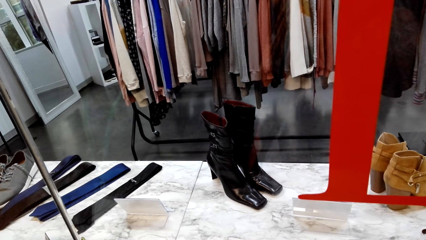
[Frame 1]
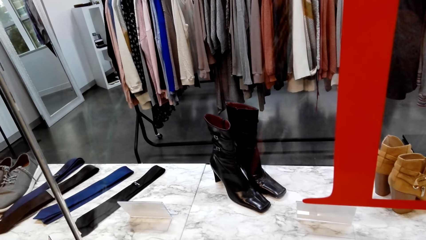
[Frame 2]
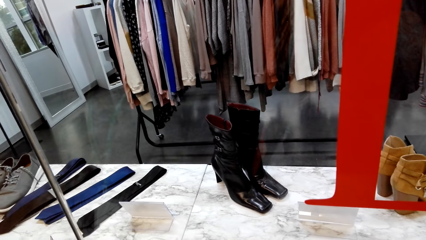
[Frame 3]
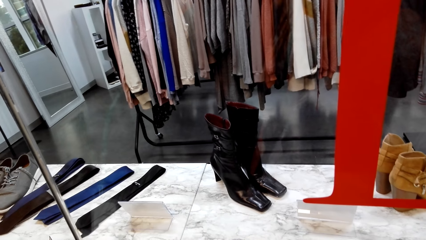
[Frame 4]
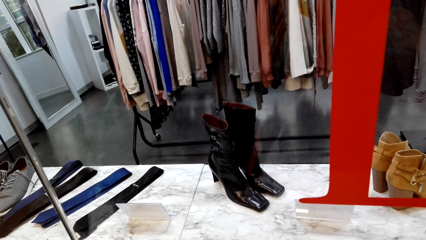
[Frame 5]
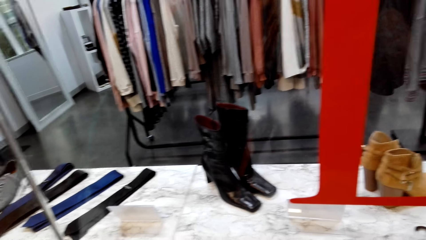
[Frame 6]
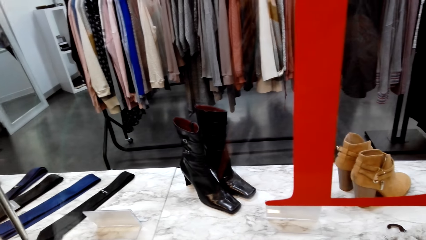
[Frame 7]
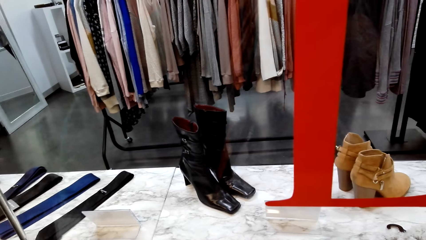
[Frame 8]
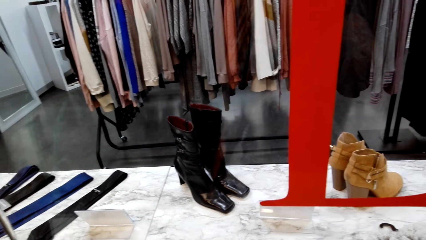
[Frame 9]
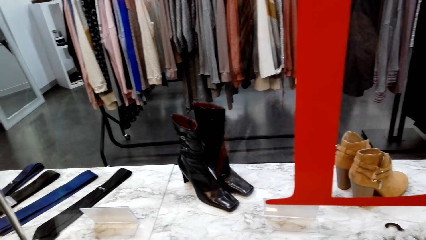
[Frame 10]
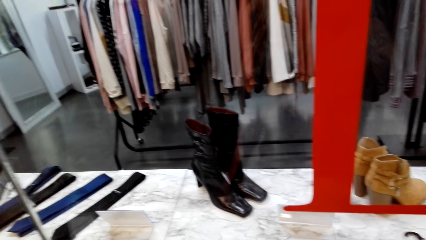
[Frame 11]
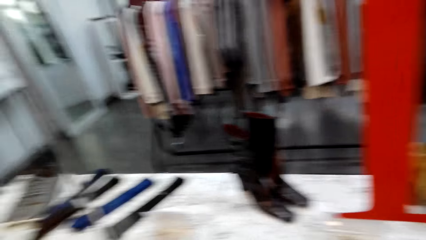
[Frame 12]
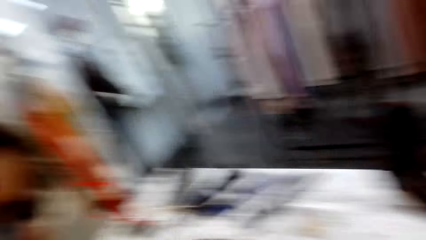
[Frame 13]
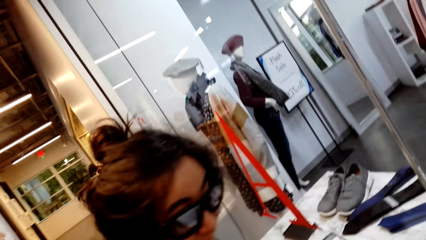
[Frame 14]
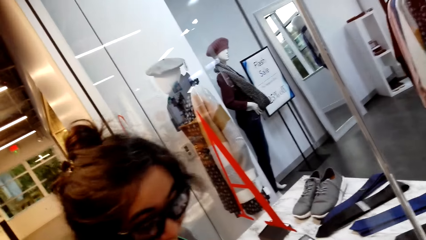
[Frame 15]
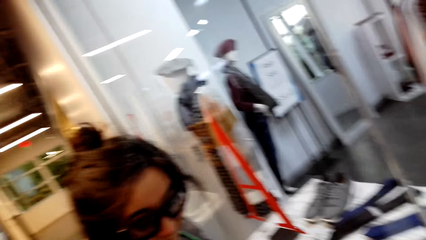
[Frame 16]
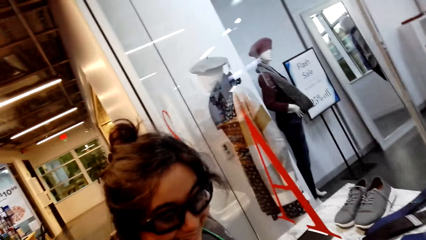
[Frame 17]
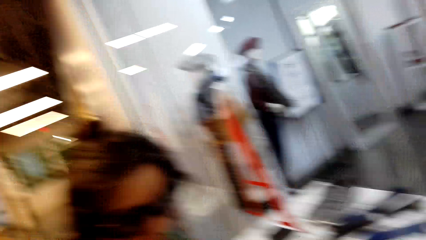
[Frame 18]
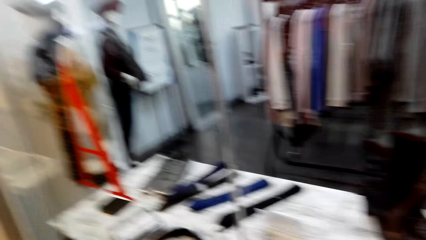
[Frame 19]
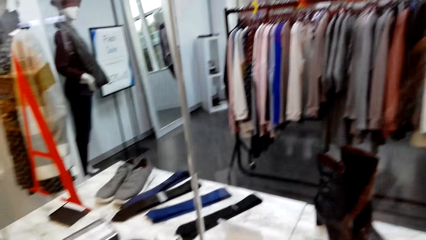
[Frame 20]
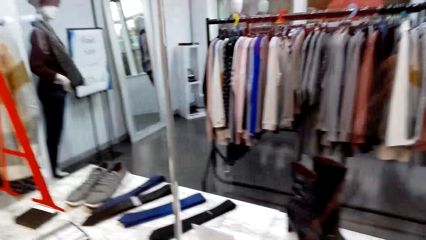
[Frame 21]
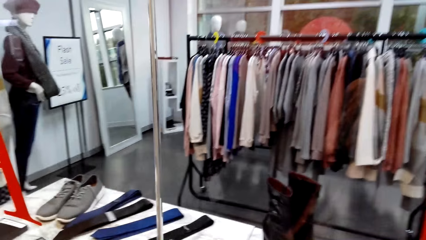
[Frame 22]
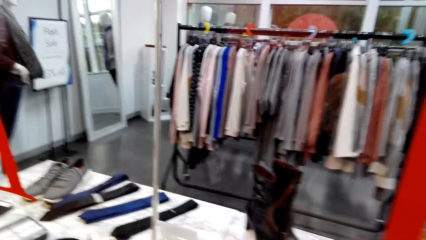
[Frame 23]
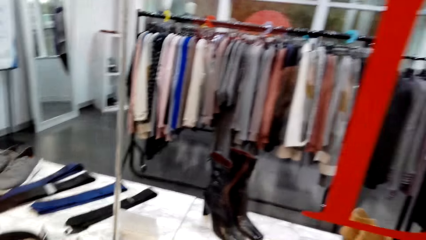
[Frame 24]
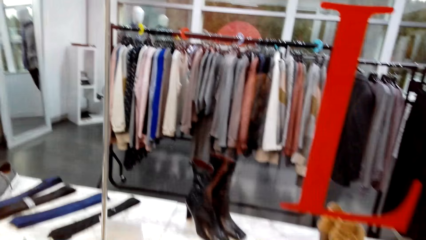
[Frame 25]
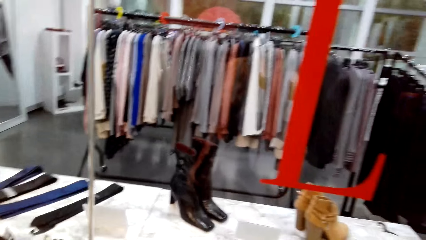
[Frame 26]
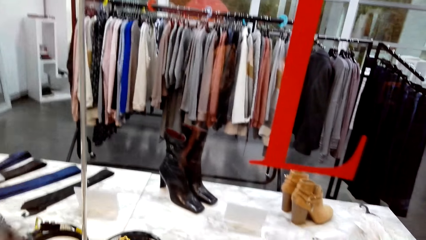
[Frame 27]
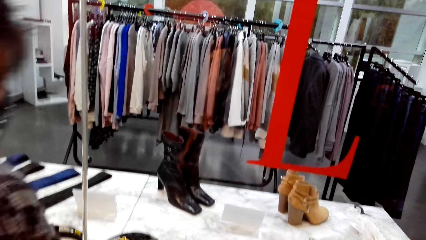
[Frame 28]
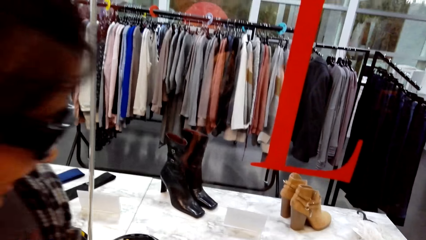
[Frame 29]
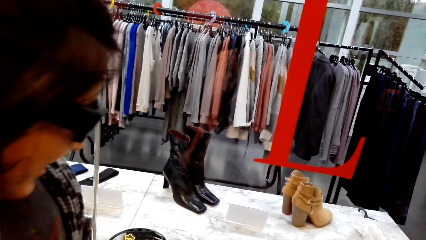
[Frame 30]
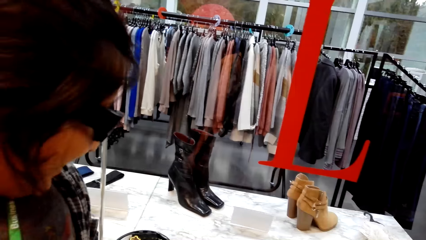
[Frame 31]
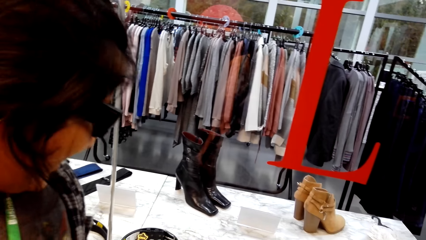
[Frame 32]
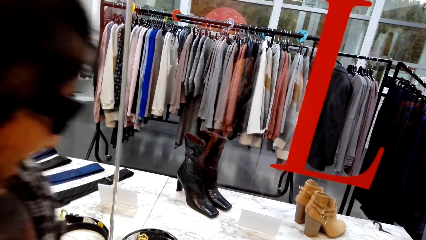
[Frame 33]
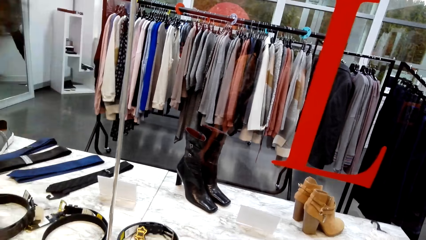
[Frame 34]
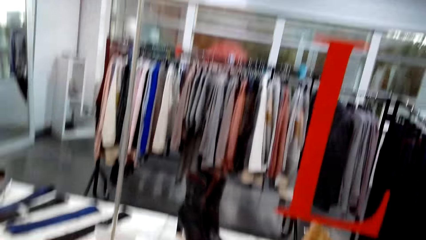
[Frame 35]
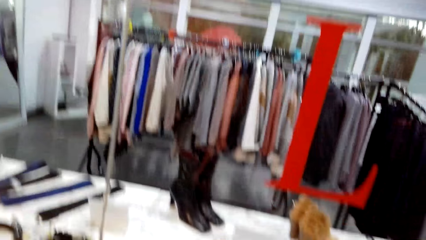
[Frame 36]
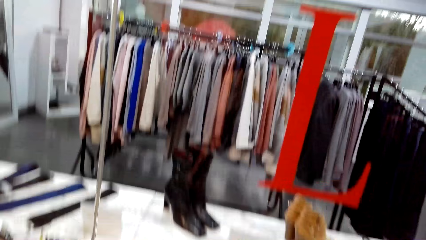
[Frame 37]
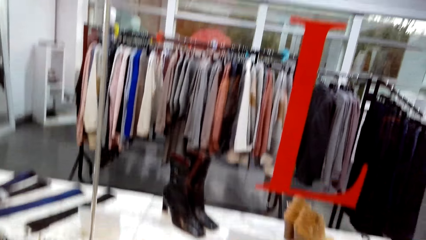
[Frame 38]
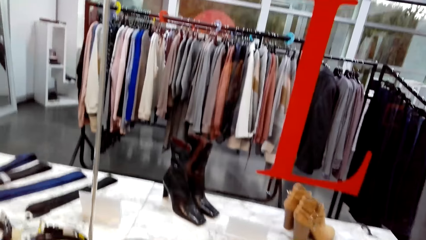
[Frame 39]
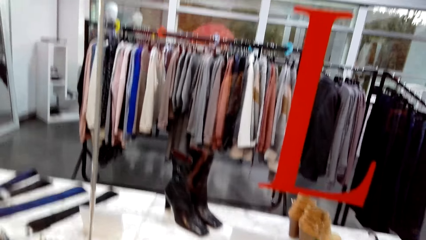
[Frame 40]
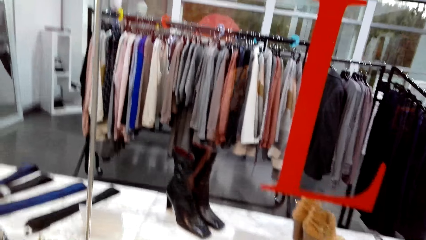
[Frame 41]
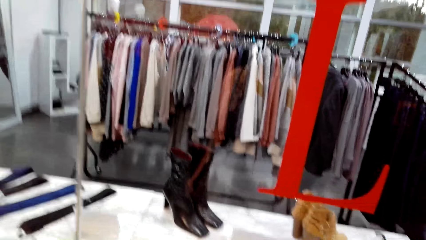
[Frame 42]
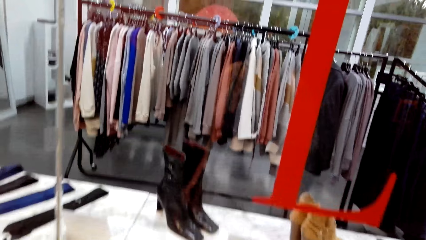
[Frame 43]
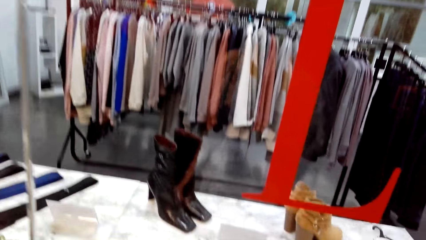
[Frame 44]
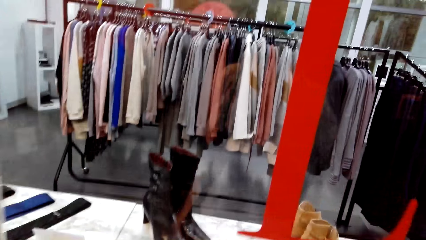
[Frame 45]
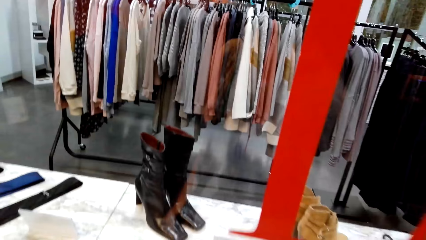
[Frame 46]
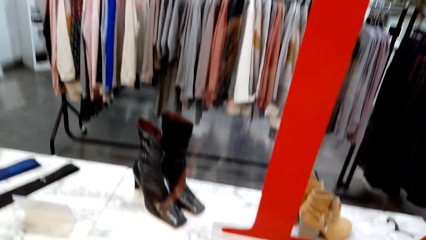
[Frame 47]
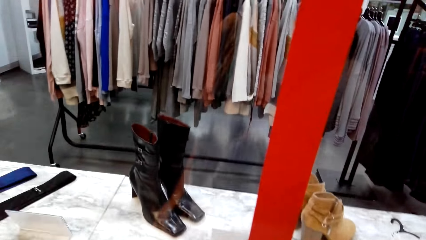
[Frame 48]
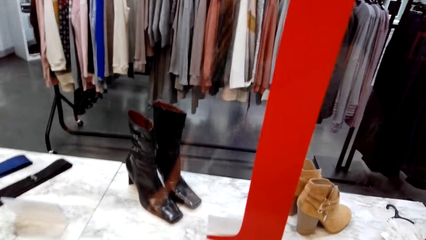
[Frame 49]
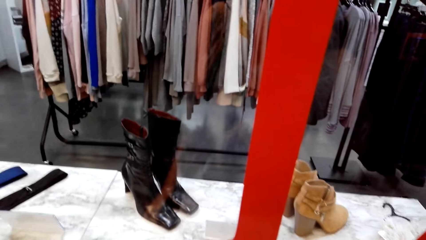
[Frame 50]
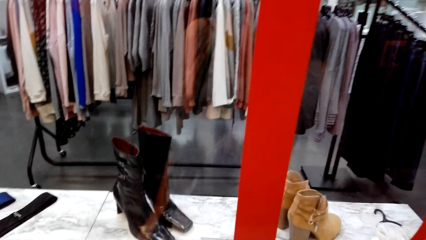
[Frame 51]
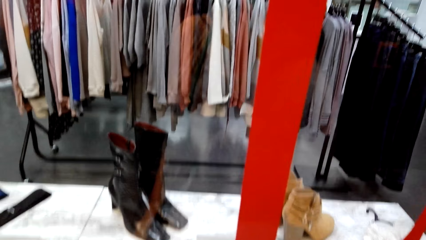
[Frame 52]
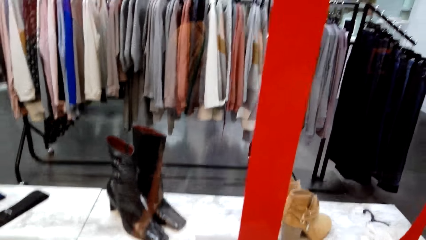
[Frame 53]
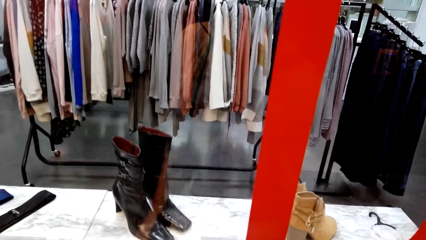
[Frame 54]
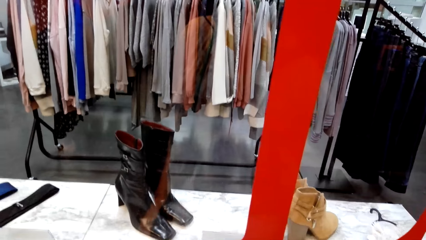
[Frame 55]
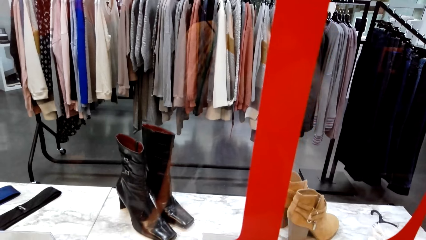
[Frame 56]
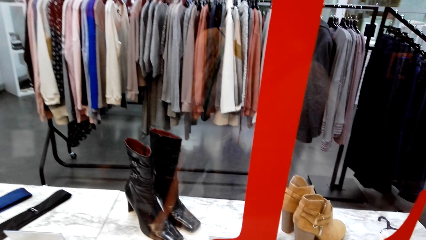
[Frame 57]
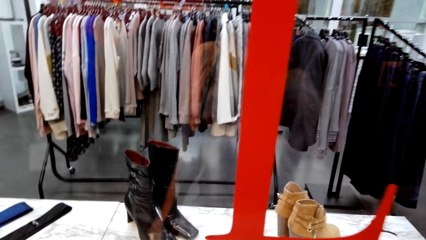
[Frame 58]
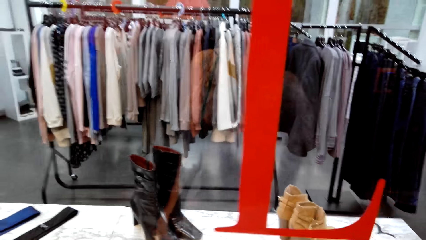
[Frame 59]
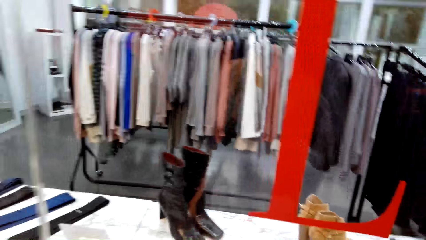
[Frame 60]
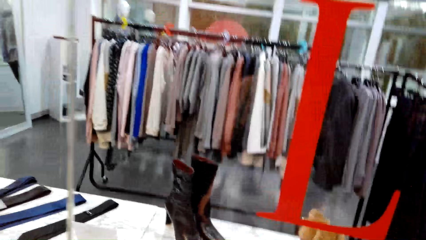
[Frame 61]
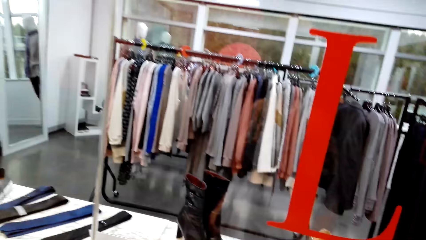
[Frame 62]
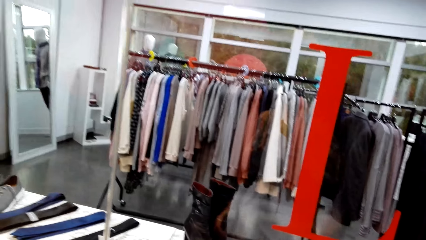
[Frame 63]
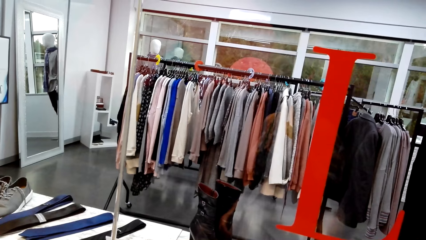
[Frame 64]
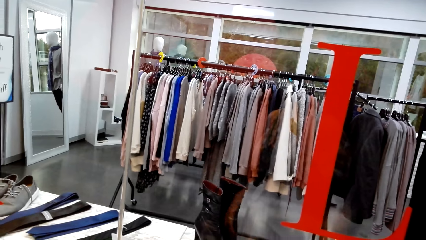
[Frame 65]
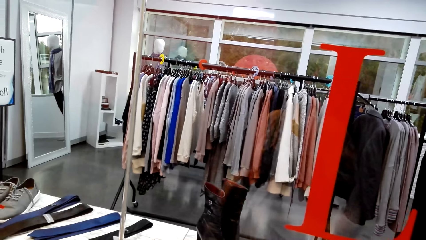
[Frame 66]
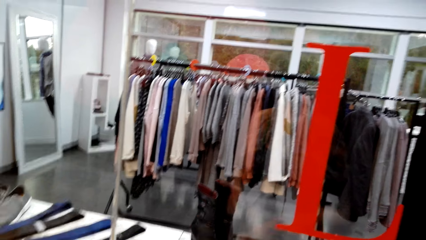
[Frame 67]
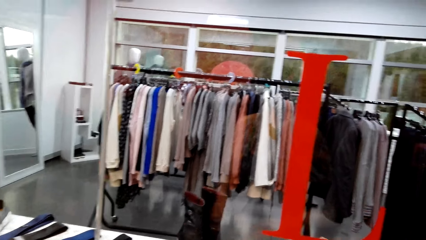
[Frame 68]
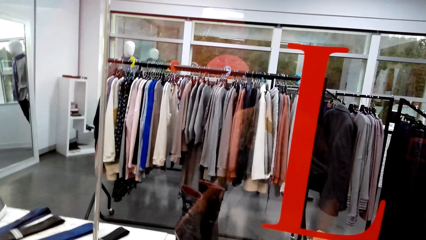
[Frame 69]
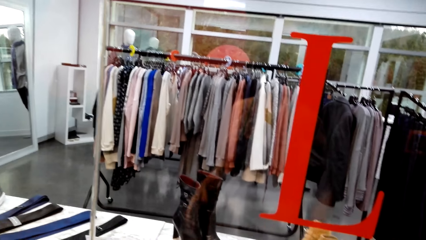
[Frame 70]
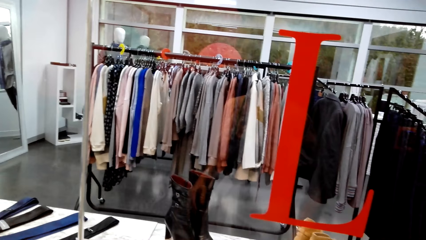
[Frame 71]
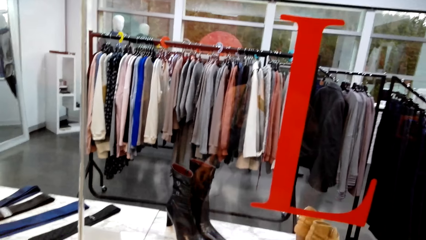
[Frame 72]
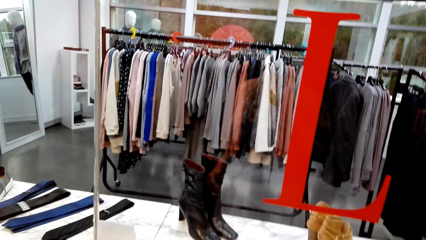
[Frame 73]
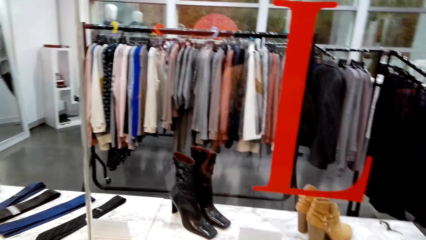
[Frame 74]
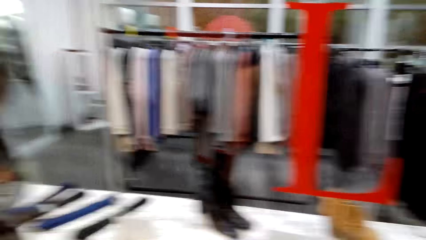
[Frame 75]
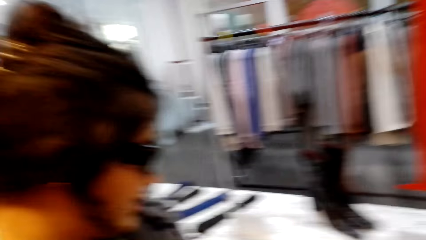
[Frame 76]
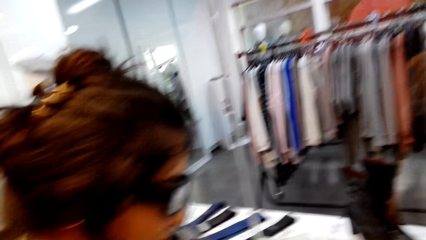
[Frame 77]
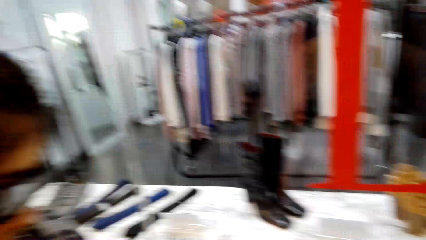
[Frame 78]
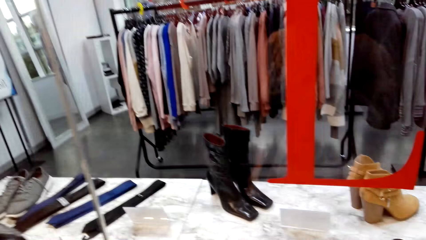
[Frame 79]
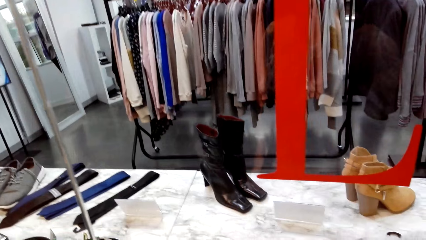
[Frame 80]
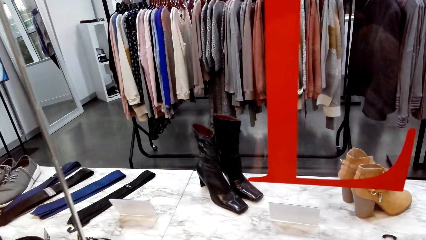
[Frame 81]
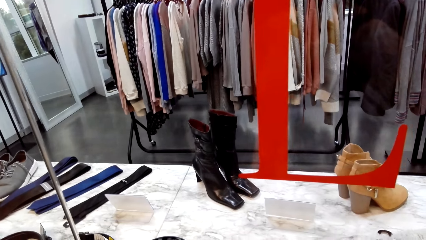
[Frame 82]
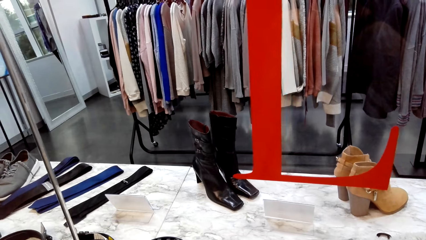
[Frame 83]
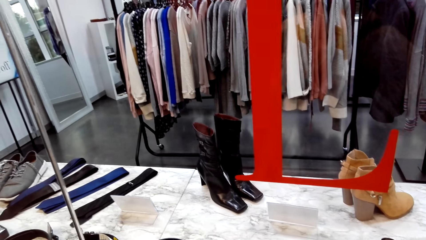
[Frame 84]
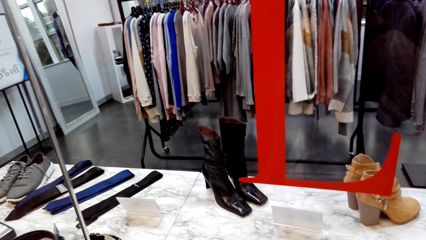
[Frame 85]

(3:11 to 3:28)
The camera wearer talks to a person. They look at the woman. They look at the clothes on the display. They look around.
